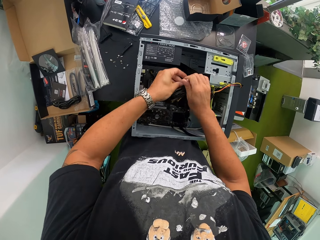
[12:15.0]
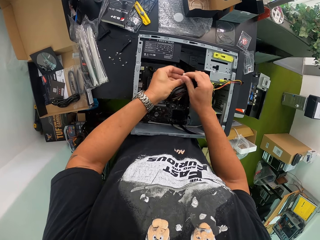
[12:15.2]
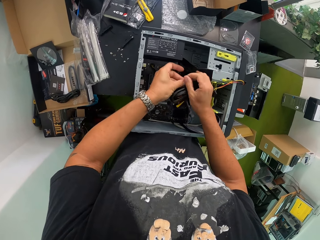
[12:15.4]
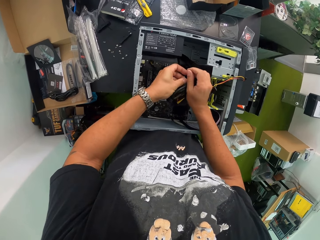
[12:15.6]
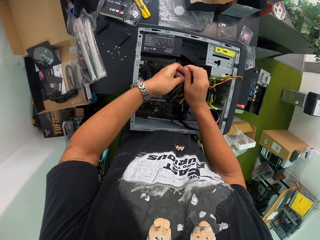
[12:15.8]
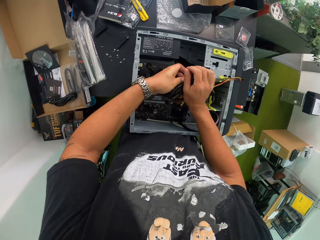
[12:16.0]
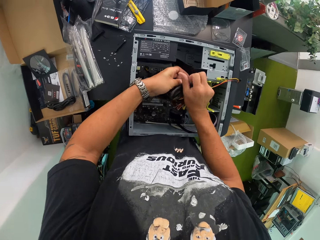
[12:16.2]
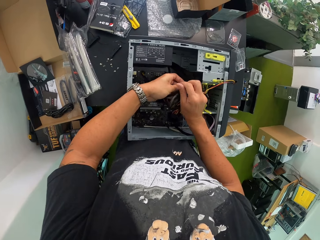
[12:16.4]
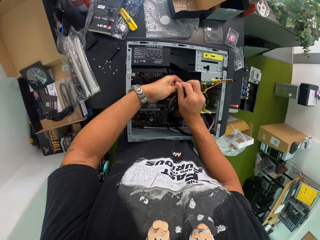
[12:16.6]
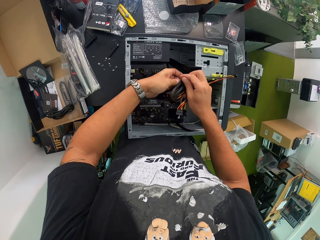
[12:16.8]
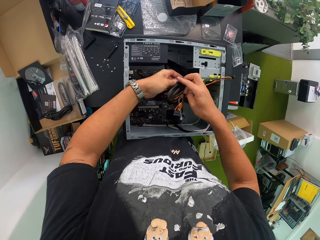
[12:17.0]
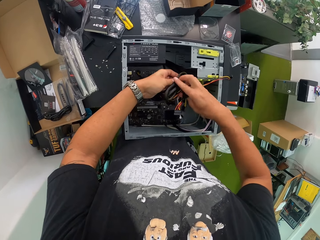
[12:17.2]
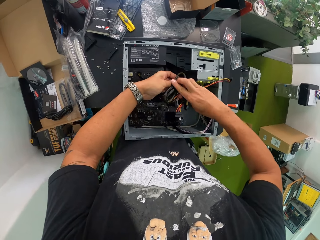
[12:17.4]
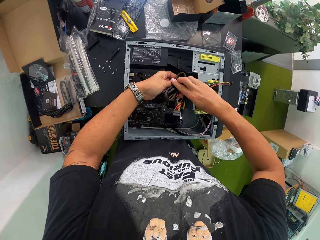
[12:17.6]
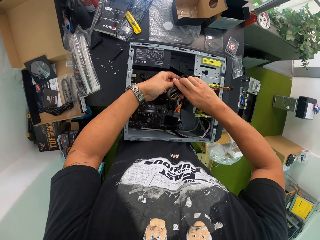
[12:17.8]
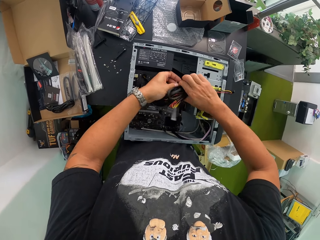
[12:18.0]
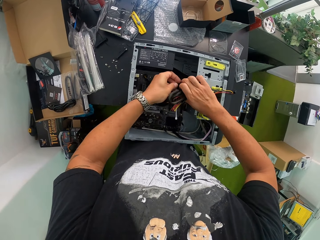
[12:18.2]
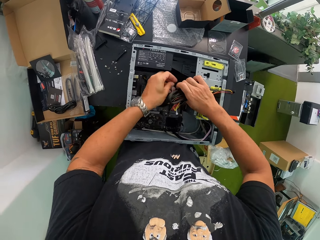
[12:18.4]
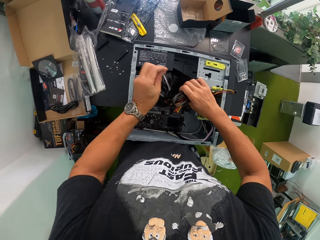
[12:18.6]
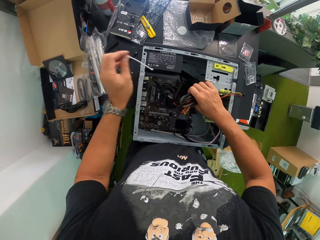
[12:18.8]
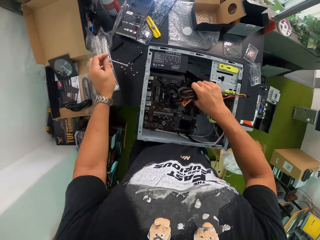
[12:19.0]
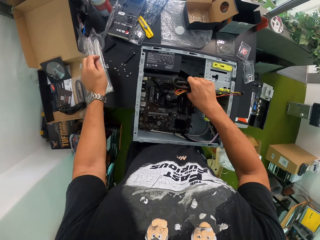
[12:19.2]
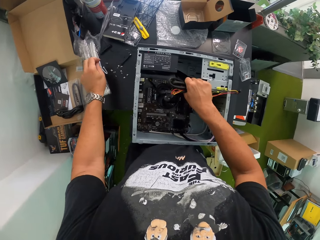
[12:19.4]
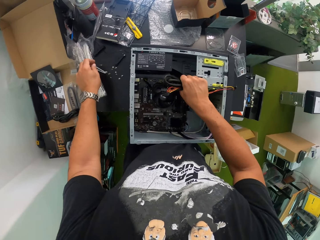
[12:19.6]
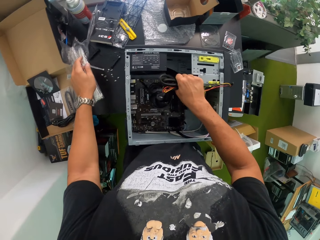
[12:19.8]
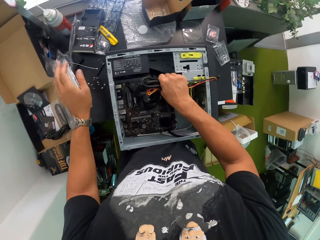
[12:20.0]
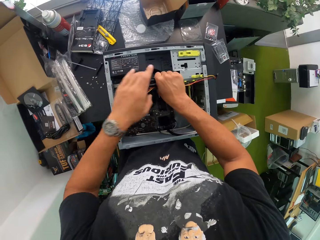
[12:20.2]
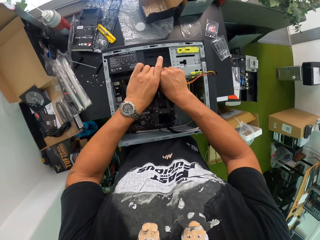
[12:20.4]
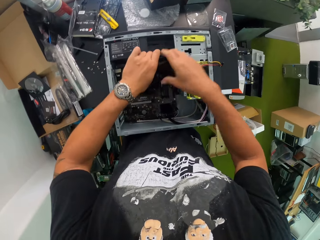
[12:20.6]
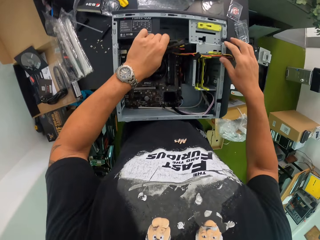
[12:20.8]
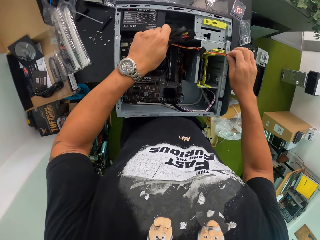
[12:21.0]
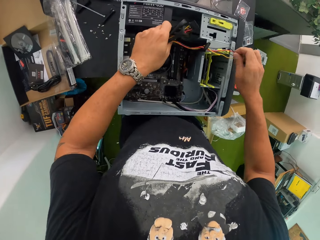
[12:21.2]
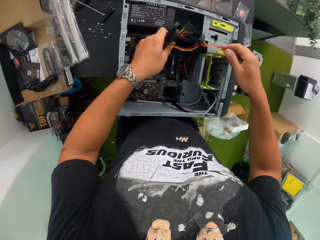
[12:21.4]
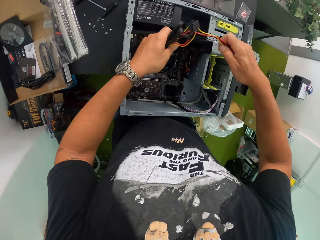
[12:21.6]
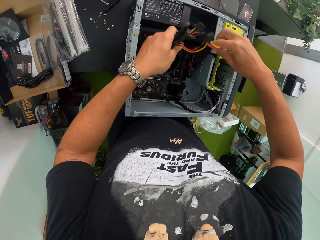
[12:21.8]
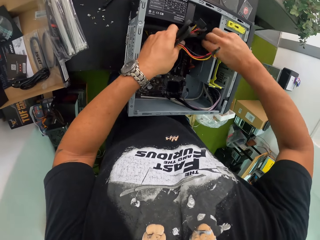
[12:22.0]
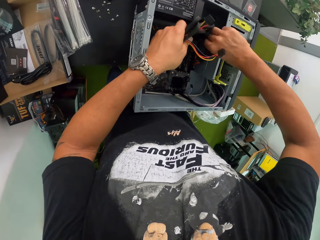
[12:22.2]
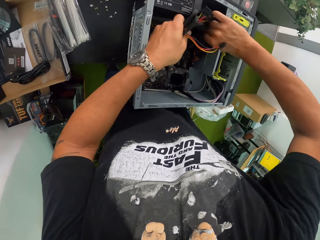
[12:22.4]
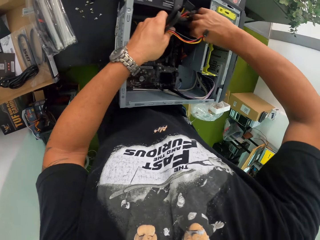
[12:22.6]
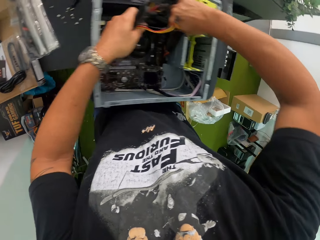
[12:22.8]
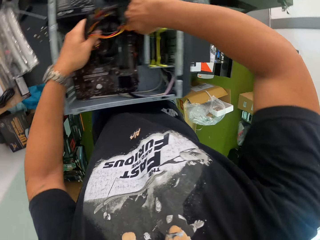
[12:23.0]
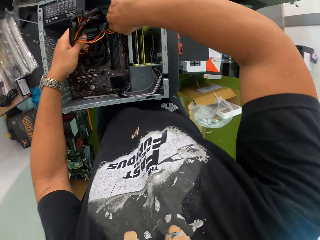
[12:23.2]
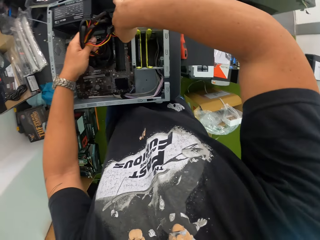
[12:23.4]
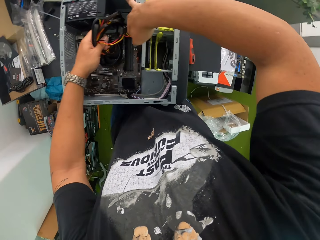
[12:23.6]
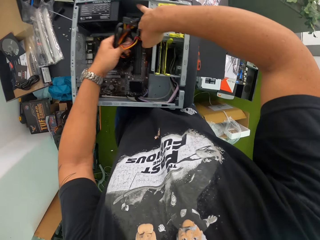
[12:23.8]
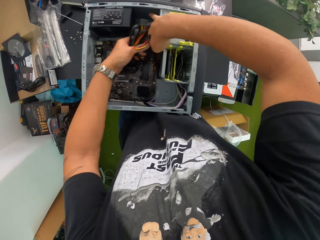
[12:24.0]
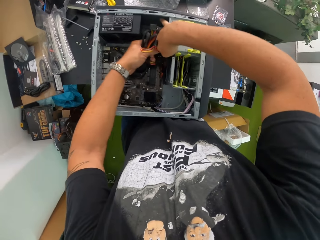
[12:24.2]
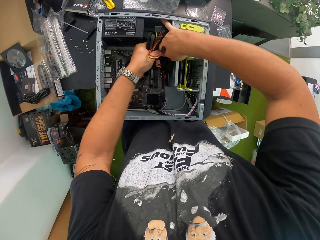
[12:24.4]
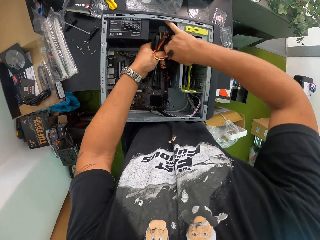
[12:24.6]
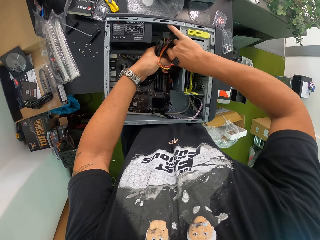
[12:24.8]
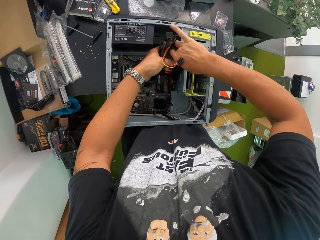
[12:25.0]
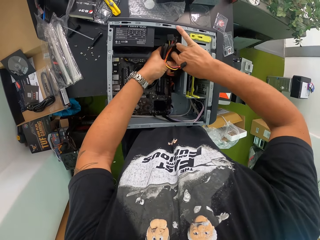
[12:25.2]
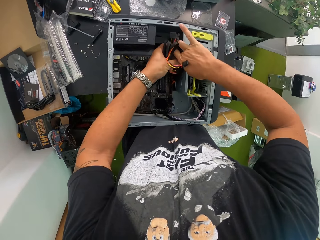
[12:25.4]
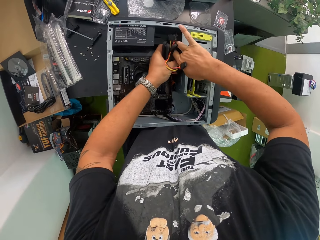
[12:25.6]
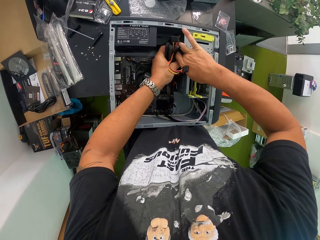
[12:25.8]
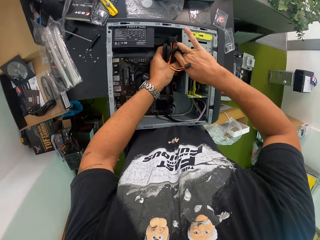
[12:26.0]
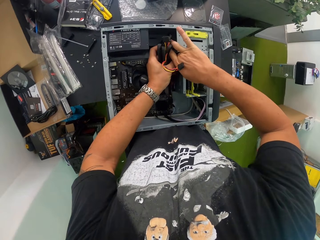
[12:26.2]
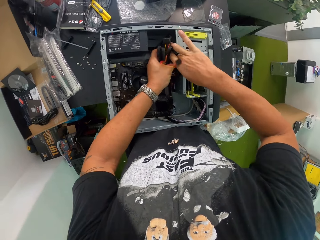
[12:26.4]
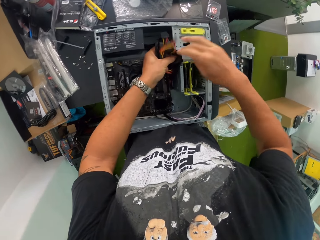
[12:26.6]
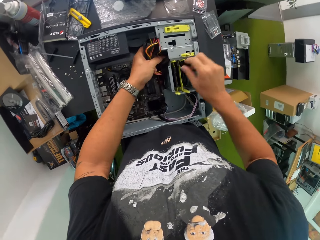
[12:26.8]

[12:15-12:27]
The camera wearer drops the zip strap in his left hand on the work table. He moves the power cables in his right hand to his left hand. He repairs the central processing unit. He passes the power cable in his right hand through the hard disk drive enclosure.

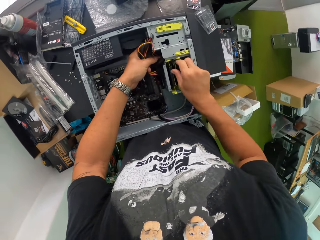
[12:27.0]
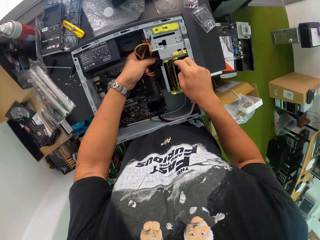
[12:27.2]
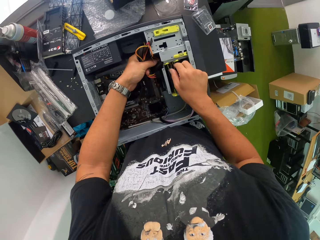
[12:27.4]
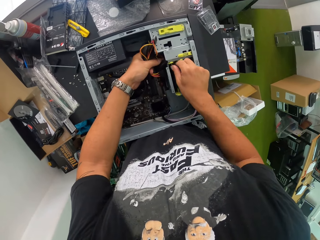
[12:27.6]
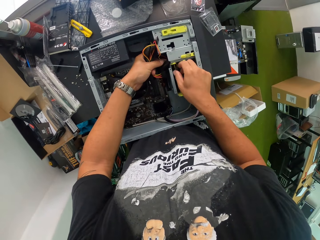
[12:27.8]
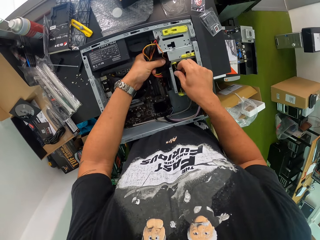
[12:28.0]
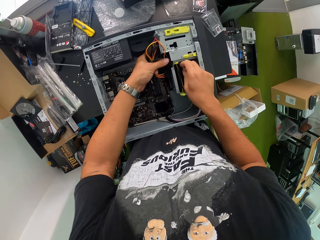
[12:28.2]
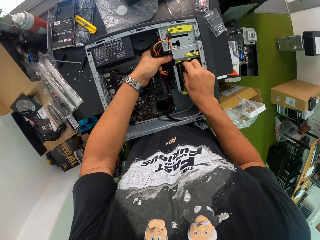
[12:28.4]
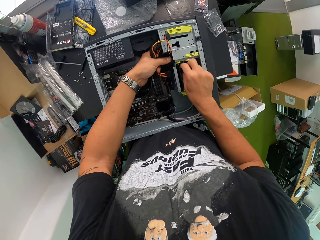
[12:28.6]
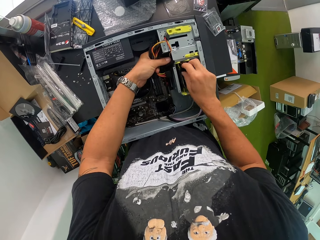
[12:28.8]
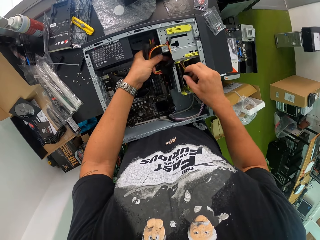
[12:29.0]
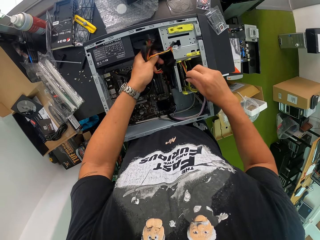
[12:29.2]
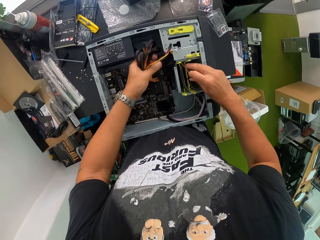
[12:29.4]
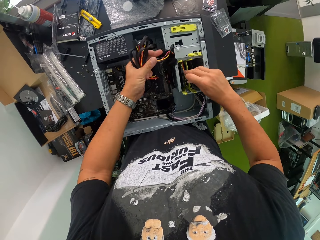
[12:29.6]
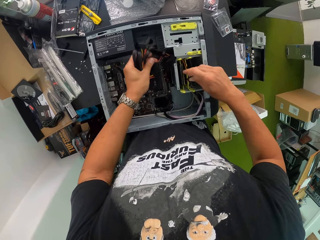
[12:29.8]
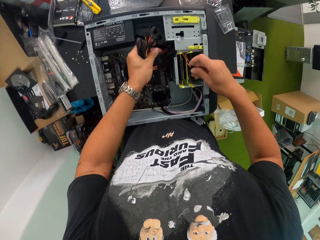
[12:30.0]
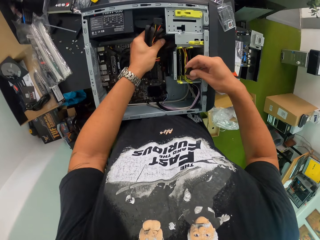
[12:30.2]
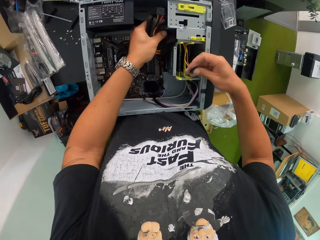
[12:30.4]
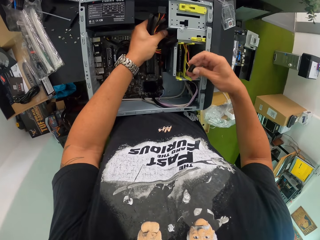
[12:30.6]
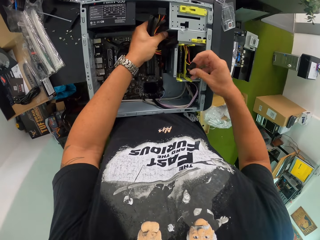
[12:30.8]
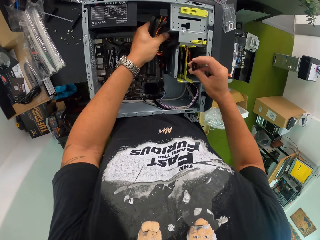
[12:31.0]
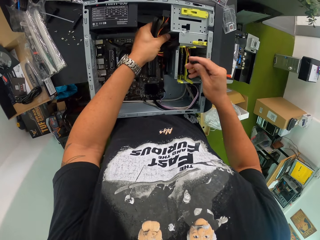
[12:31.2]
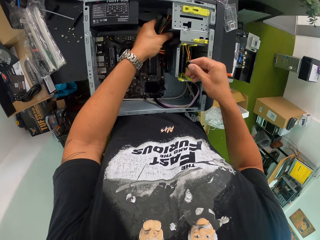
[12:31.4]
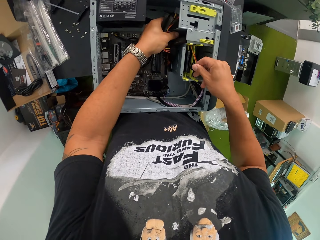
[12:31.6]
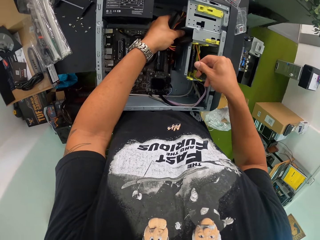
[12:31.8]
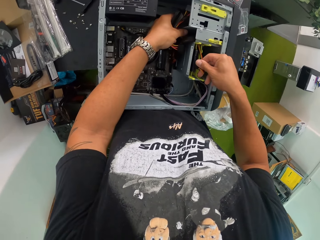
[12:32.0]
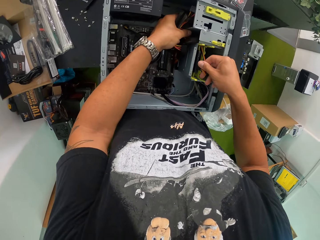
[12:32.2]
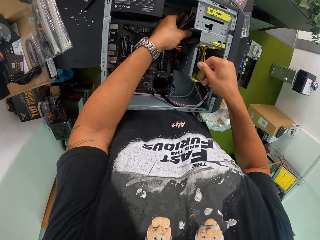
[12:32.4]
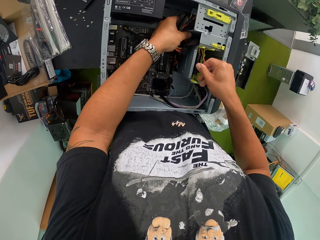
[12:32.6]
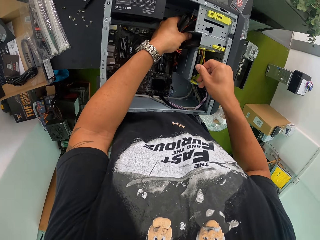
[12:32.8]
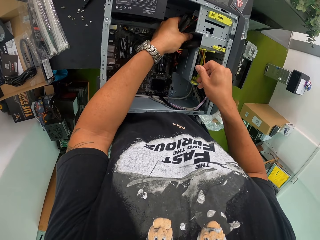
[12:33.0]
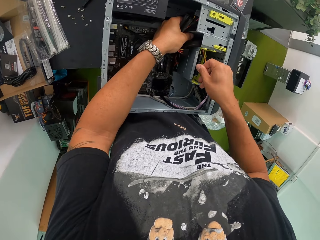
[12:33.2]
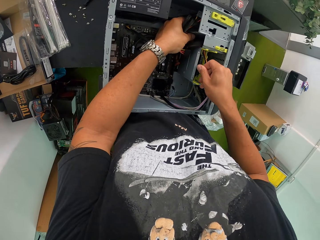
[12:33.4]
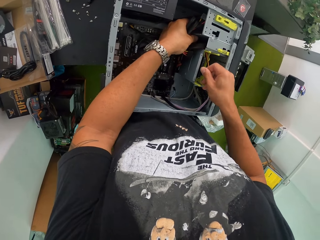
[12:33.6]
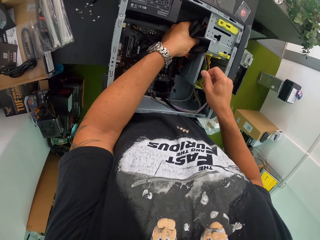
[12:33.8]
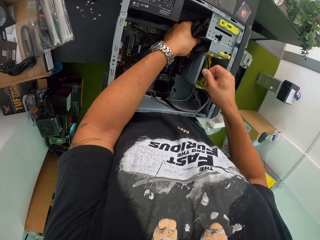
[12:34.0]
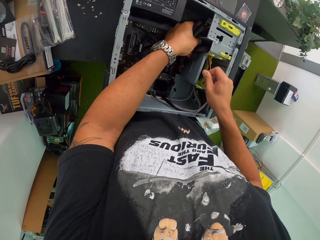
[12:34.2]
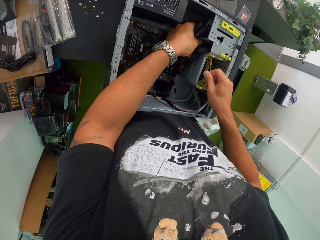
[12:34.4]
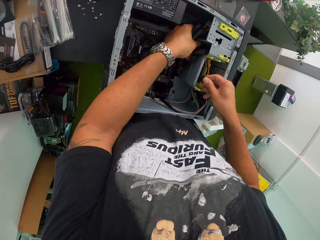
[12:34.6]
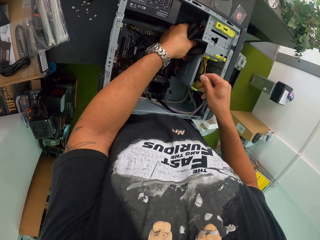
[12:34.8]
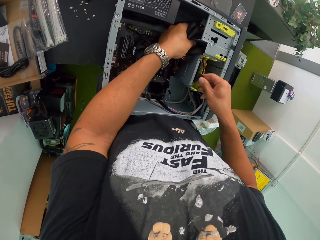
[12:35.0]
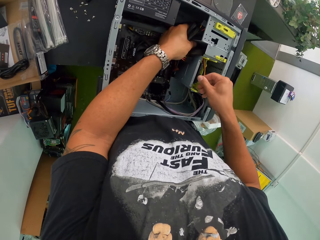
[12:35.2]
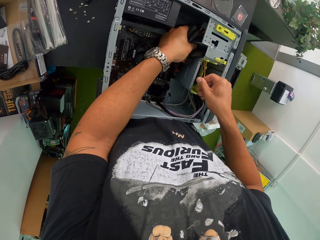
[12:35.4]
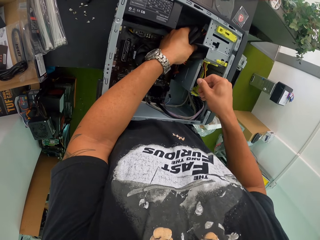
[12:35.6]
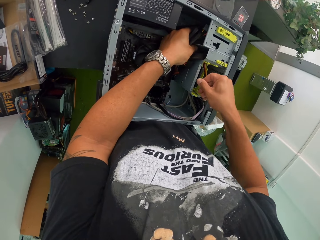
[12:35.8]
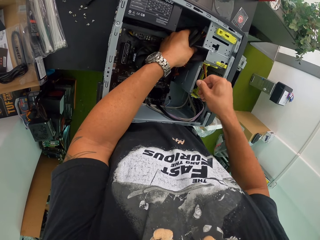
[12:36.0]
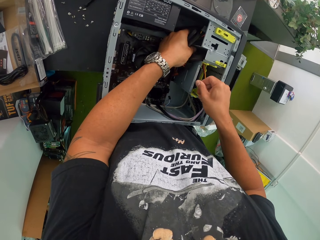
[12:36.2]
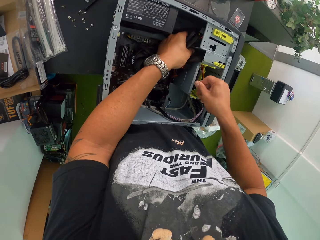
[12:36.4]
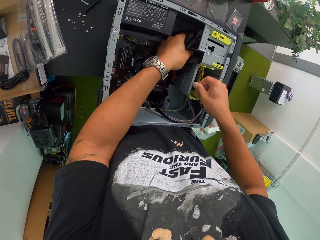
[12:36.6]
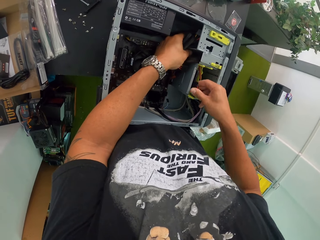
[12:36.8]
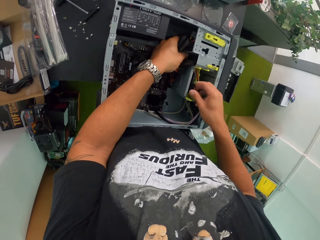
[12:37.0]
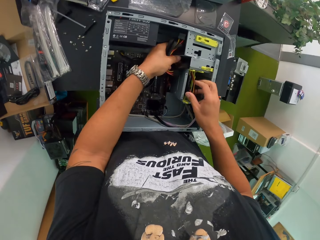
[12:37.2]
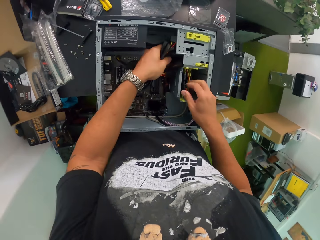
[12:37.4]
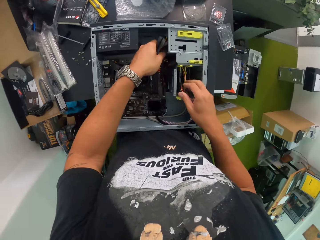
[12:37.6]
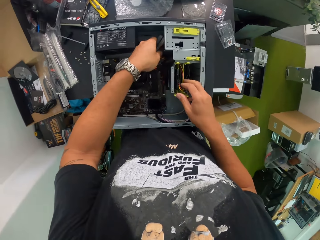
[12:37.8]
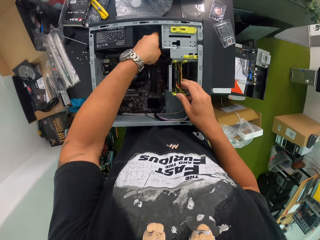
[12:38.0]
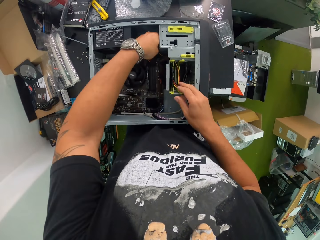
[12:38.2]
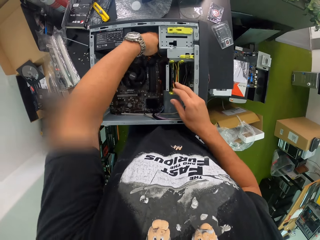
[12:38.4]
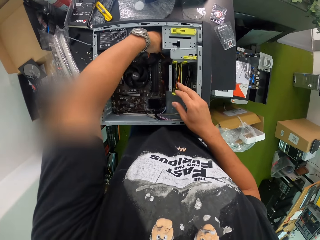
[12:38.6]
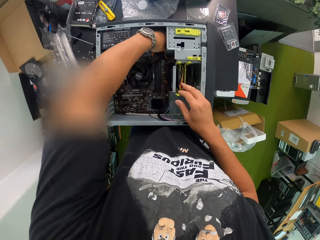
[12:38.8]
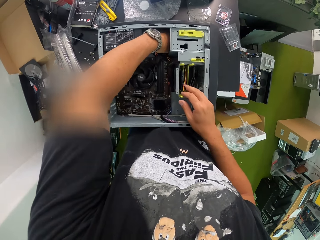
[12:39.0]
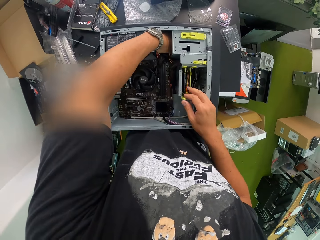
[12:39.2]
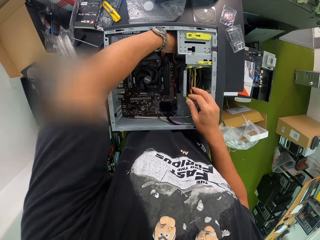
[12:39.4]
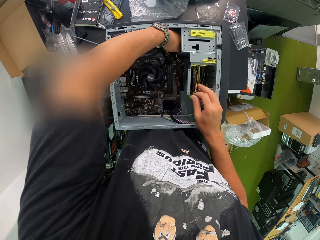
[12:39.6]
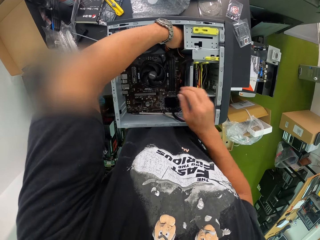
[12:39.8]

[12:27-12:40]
The camera wearer connects the cable in his right hand to the hard disk drive. They put the cables in her left hand close to the power supply of the desktop.
